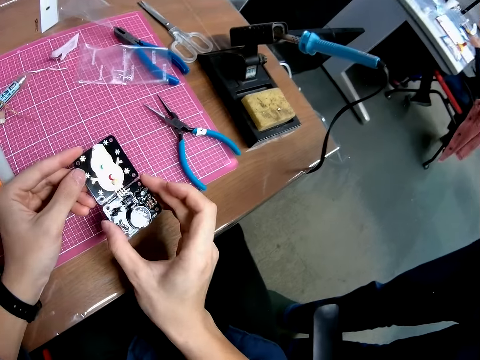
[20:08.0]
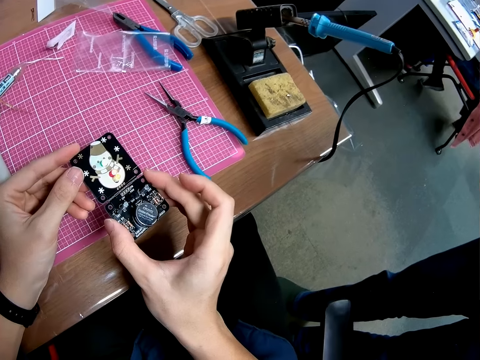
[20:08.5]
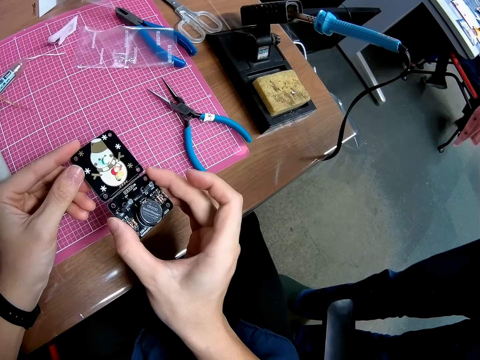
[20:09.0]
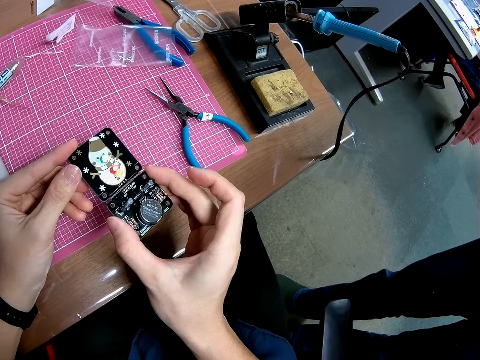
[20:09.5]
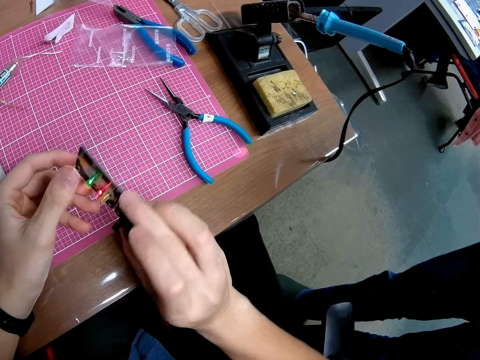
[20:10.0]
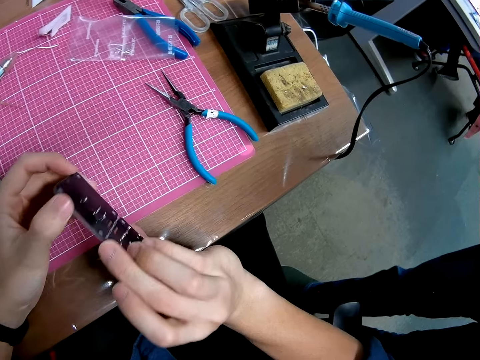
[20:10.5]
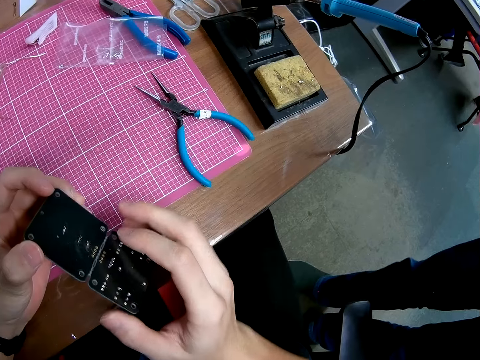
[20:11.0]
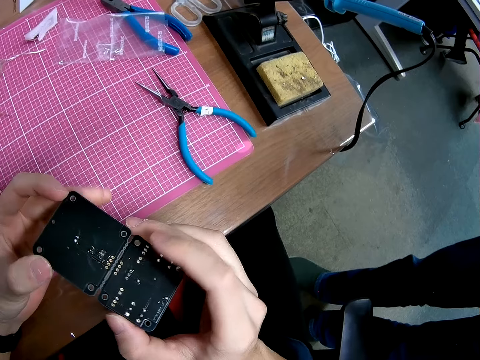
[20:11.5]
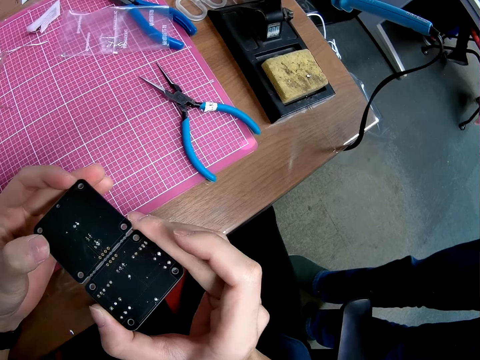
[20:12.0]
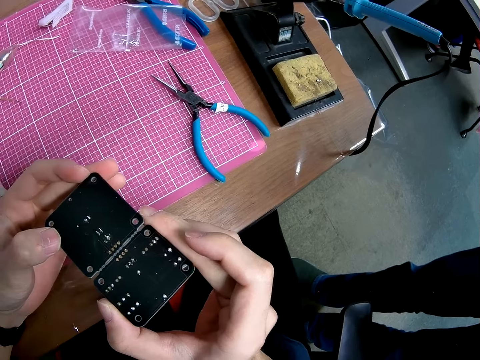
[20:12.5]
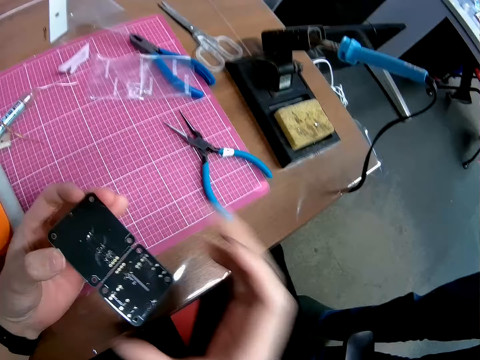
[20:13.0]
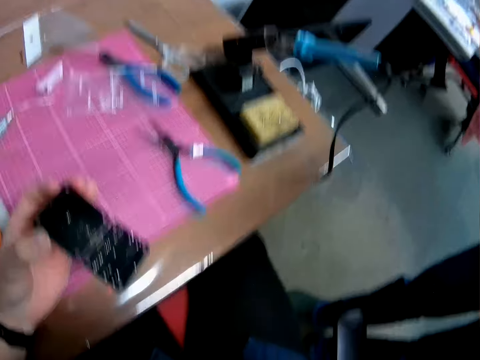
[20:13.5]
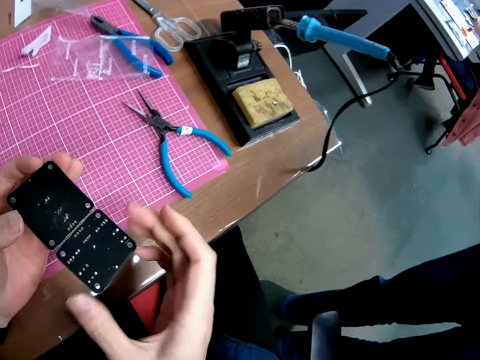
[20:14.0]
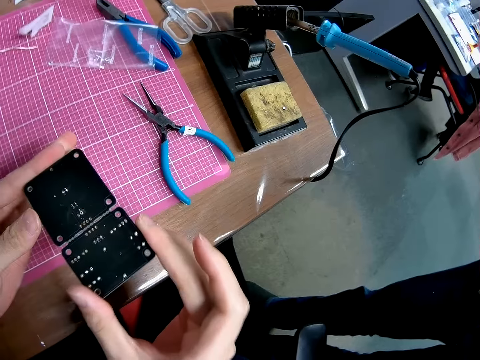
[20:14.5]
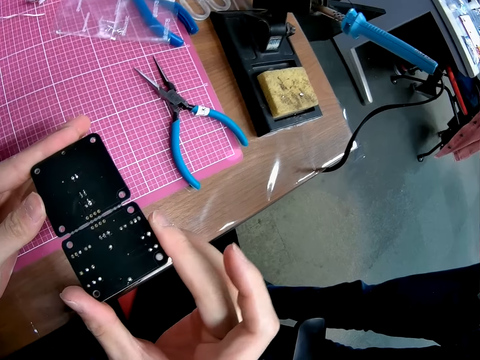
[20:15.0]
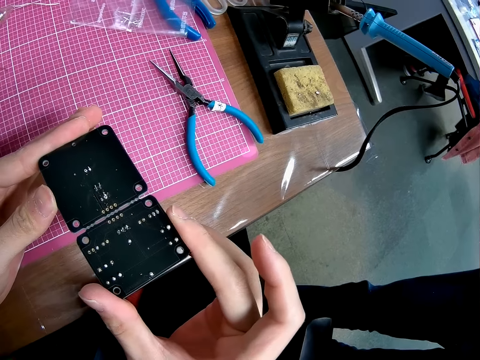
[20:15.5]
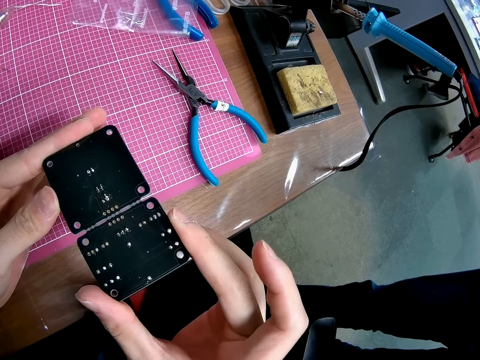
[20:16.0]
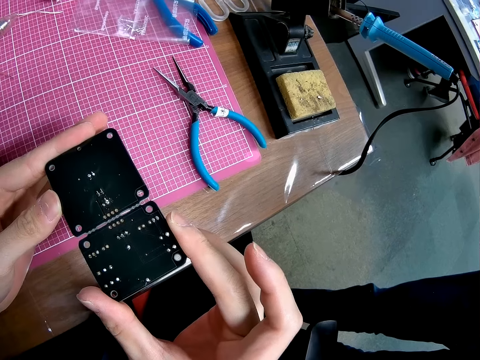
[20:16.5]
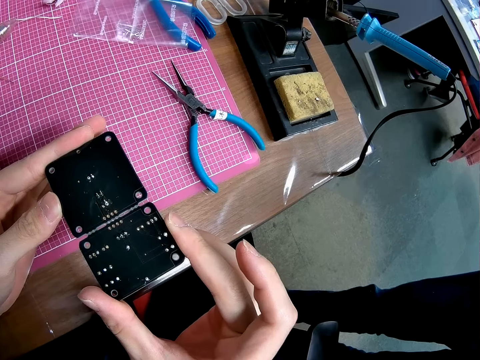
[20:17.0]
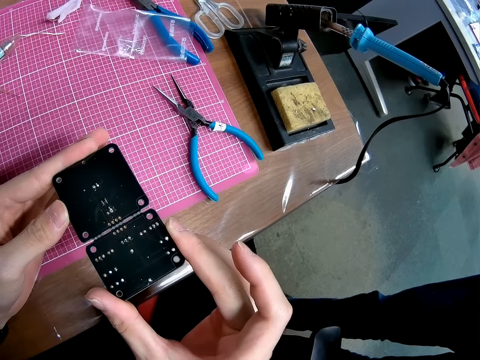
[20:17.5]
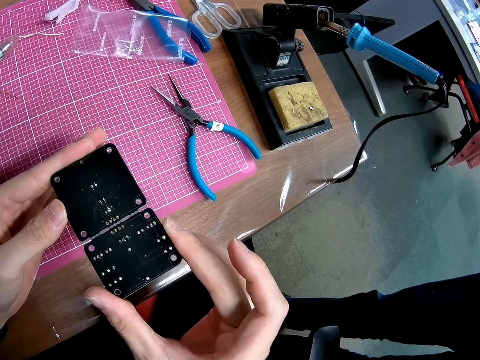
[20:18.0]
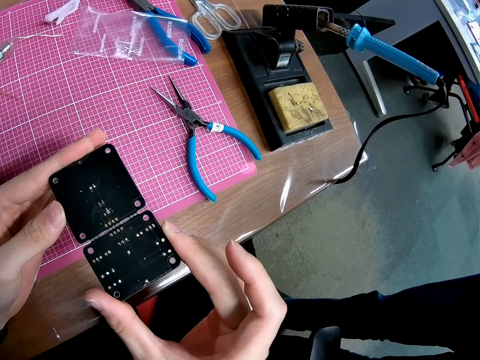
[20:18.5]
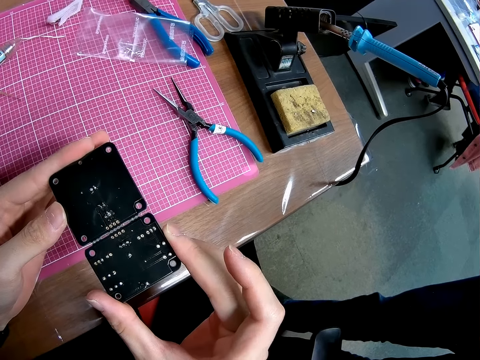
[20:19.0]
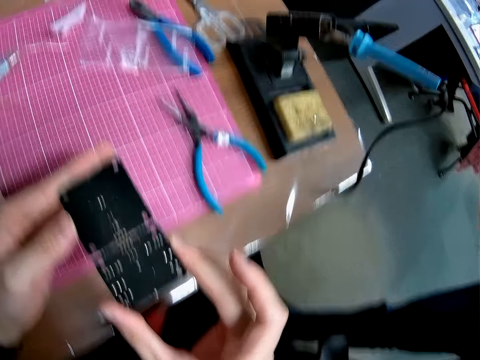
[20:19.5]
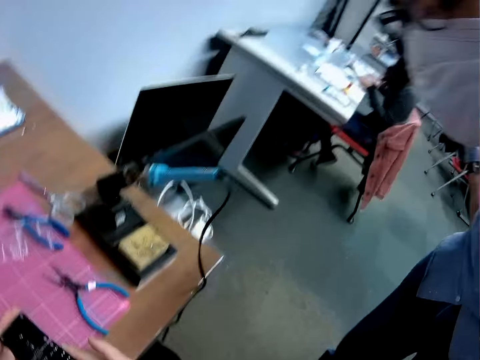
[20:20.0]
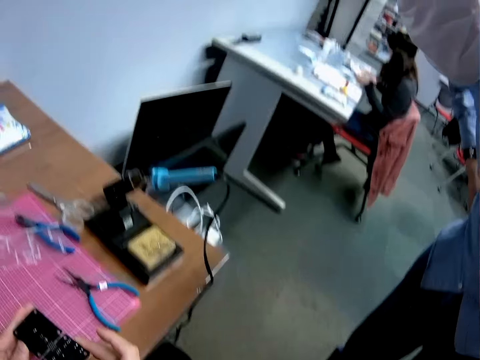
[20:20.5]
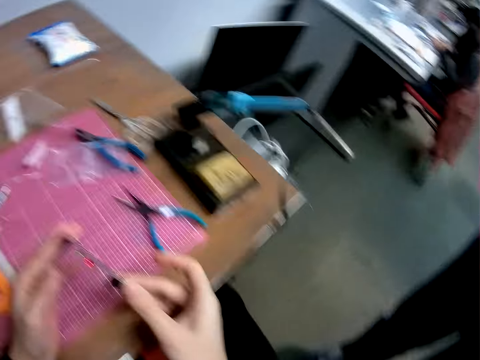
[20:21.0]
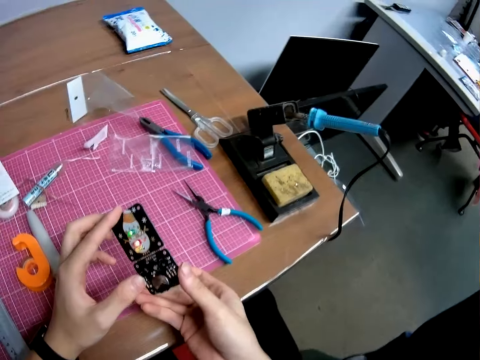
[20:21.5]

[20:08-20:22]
The camera wearer flips the circuit board to the back.

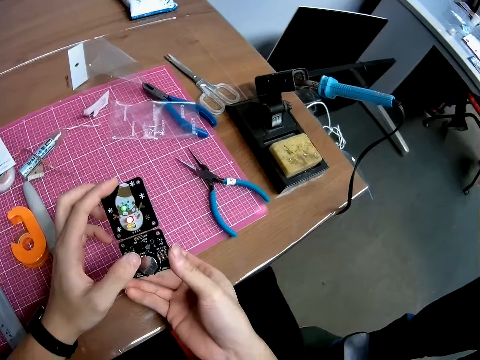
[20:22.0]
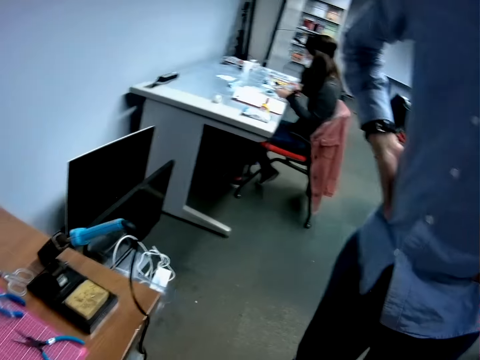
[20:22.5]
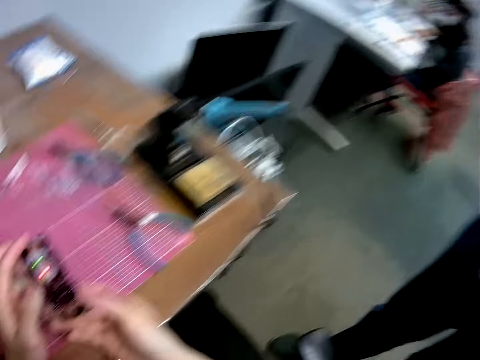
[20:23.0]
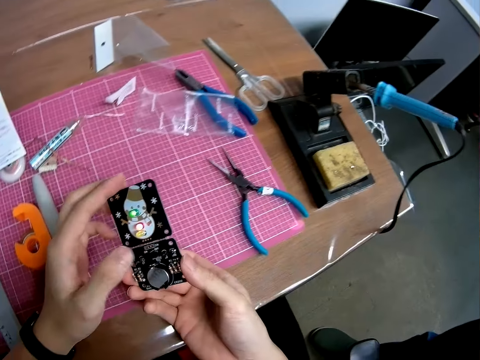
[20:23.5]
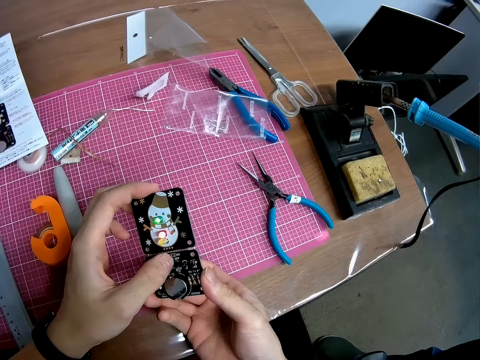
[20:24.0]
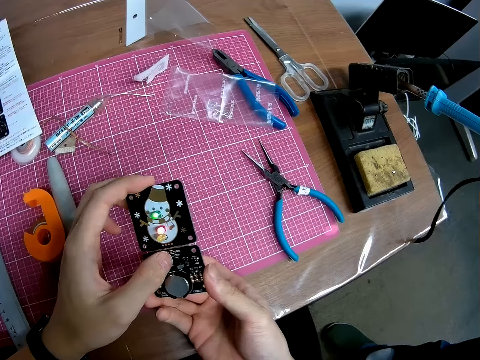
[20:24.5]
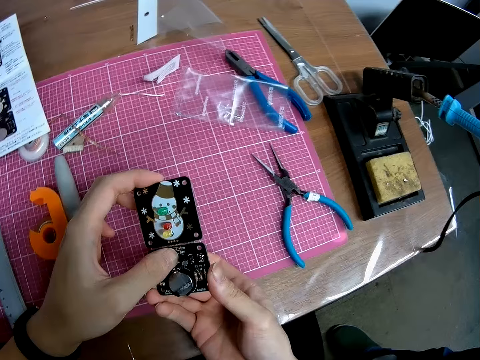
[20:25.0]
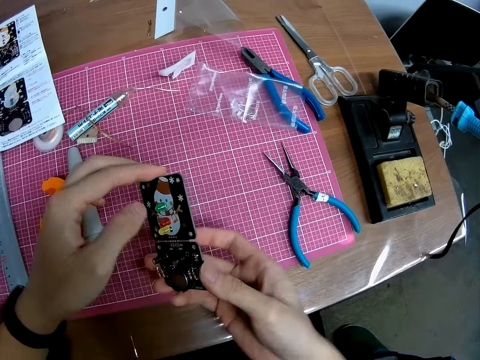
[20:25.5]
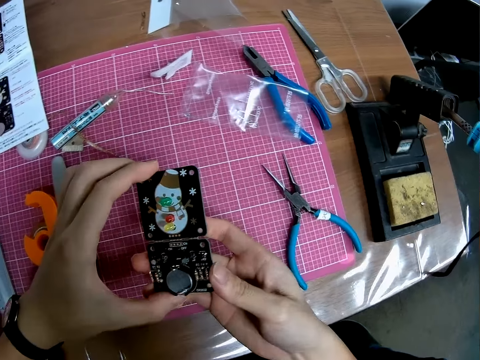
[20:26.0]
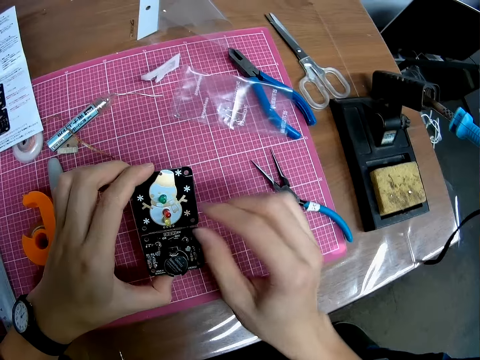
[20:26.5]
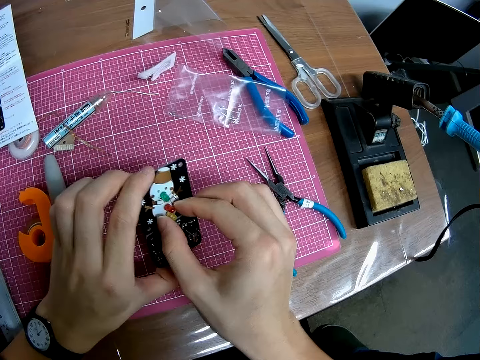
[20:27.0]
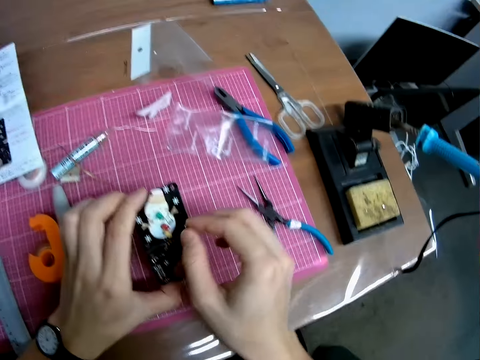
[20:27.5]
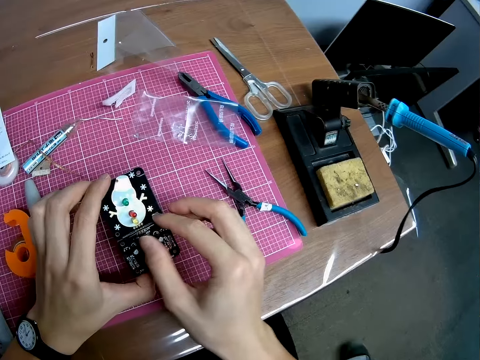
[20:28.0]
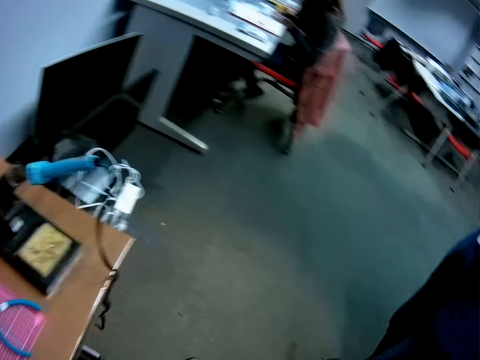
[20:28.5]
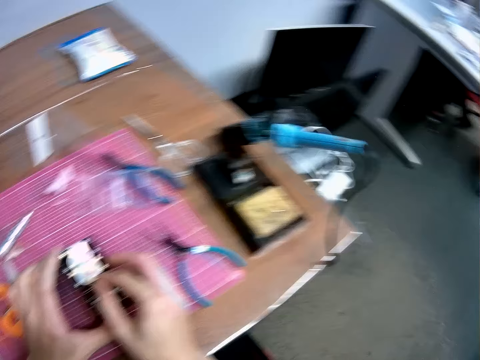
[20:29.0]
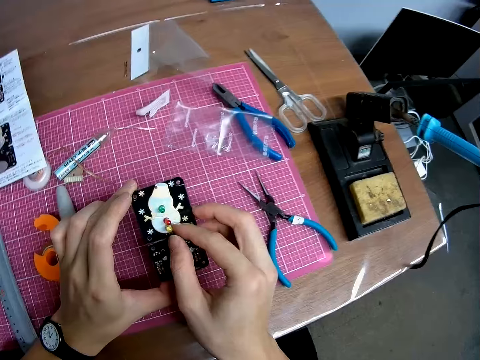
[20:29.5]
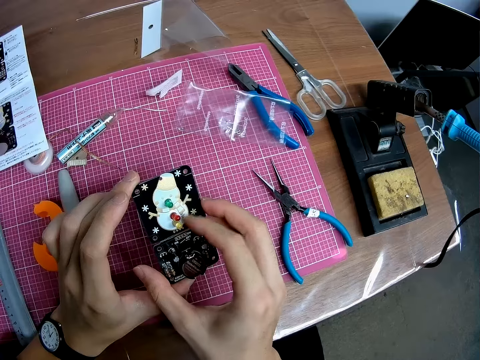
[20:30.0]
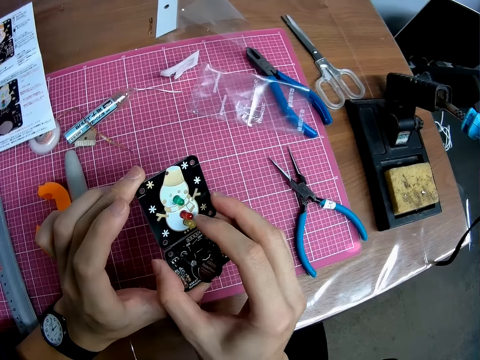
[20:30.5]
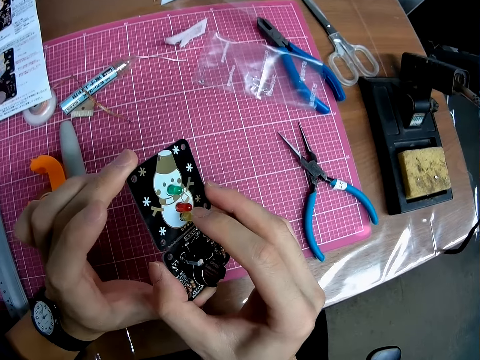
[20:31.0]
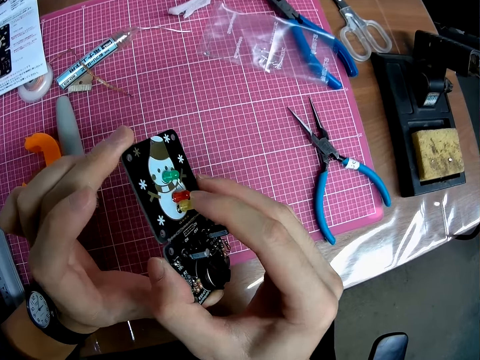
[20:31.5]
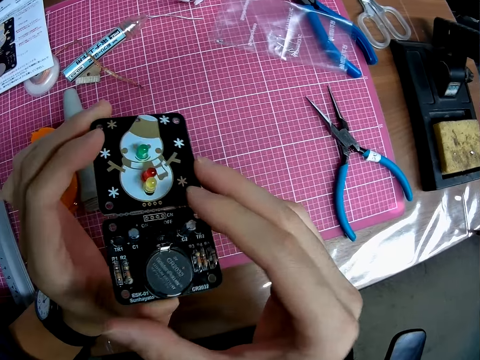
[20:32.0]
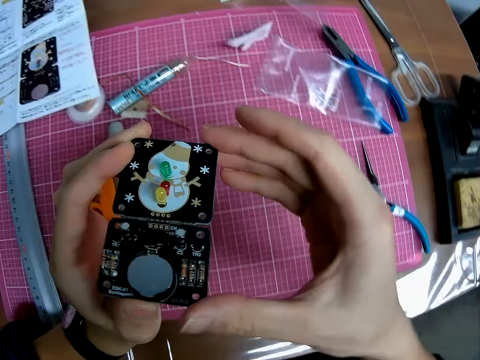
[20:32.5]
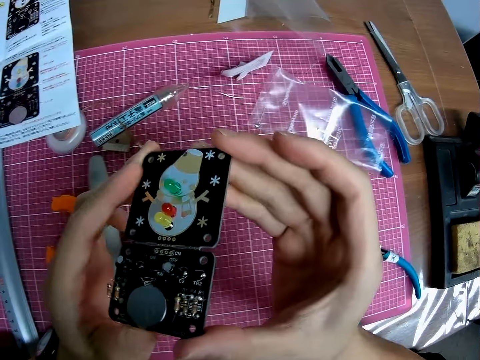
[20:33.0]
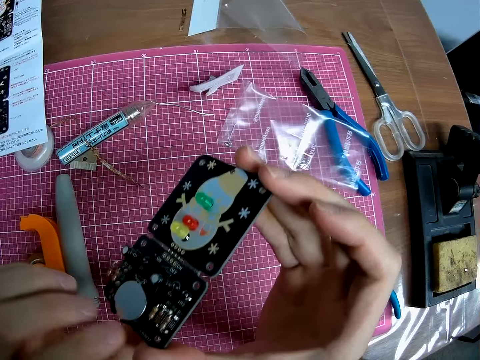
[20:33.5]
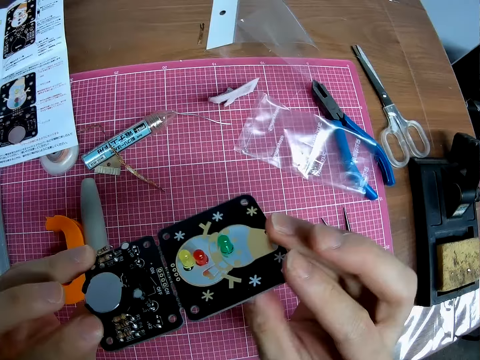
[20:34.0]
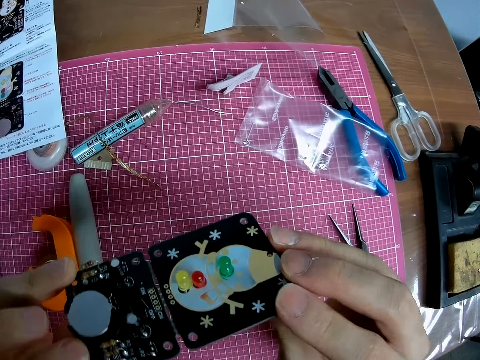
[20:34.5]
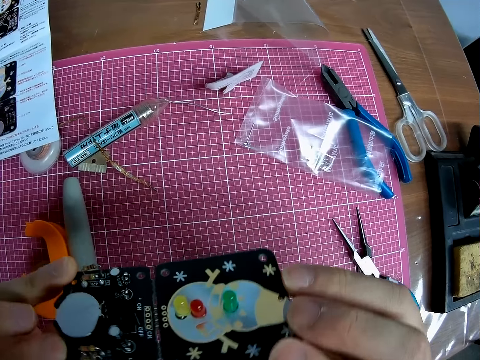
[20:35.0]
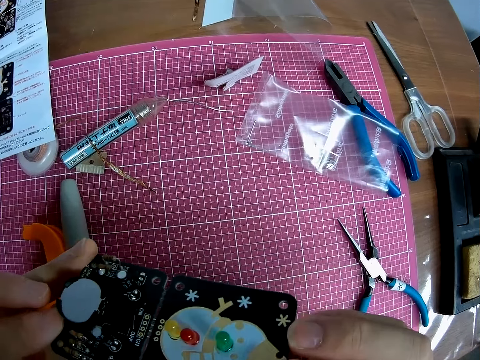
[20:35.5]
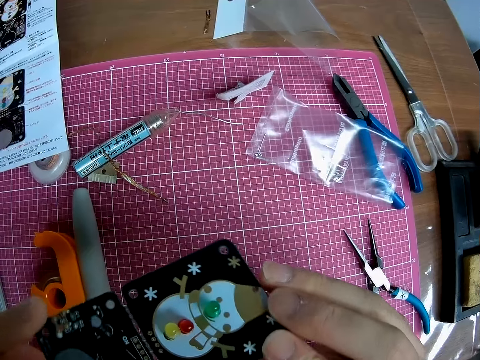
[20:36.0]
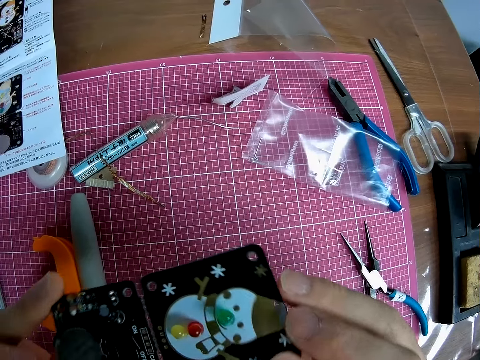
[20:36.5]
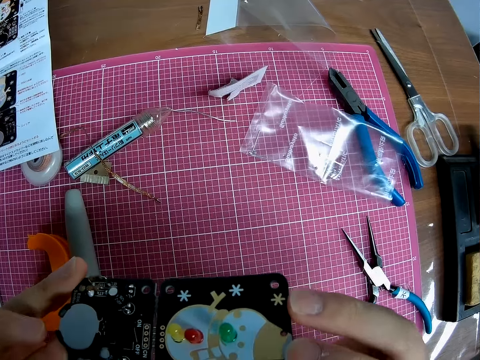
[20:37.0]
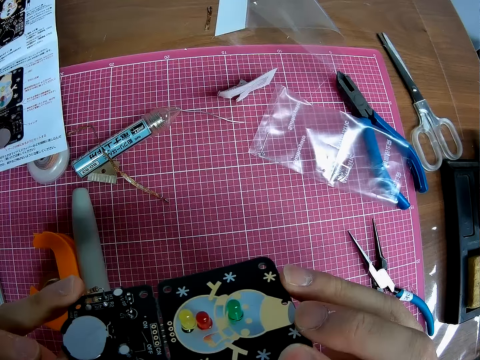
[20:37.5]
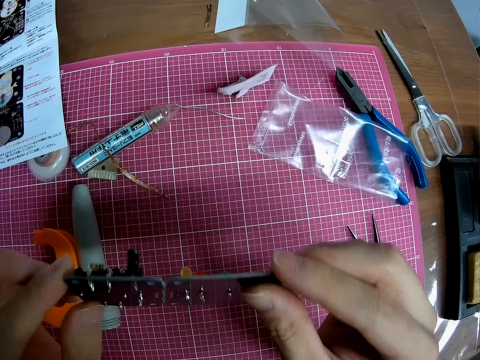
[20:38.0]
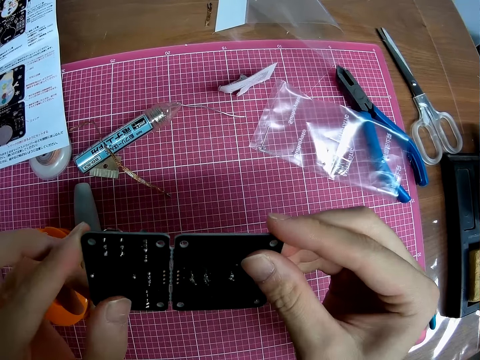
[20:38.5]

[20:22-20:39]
The camera wearer powers off the switch of the circuit board or stereo board. They look at the stereo board.
